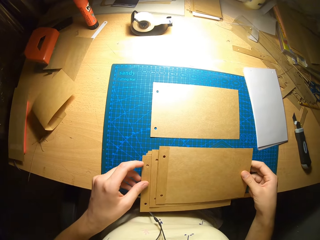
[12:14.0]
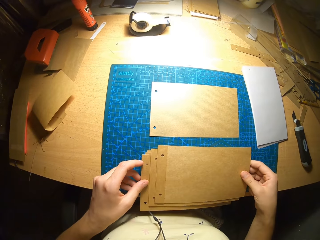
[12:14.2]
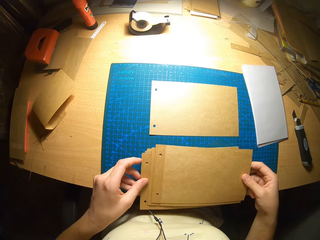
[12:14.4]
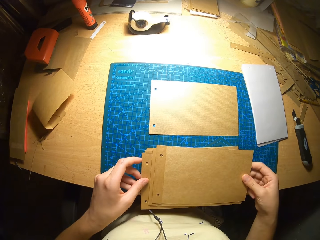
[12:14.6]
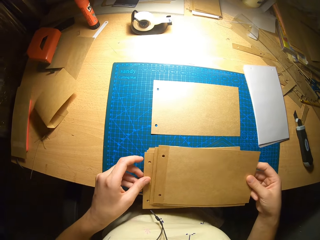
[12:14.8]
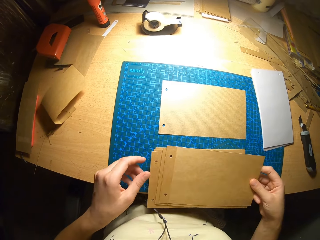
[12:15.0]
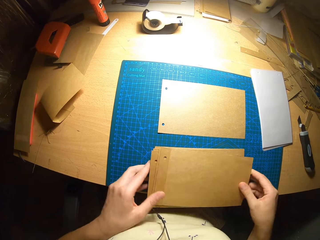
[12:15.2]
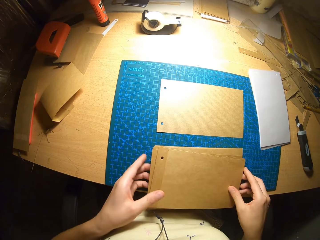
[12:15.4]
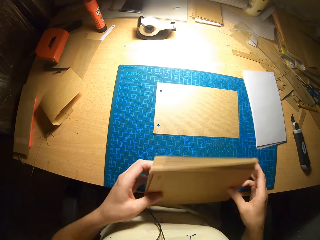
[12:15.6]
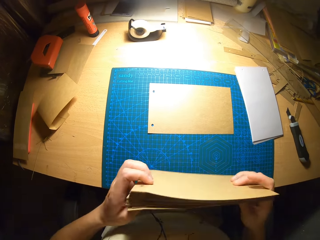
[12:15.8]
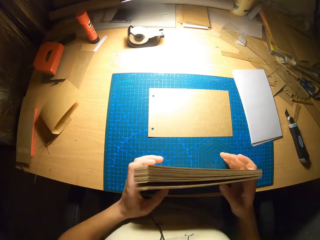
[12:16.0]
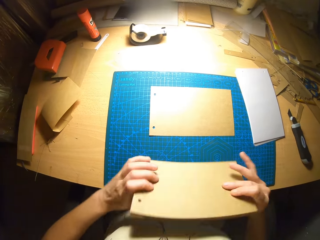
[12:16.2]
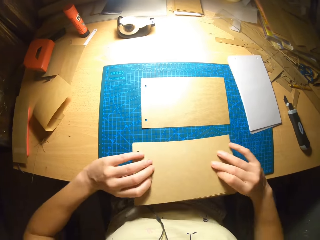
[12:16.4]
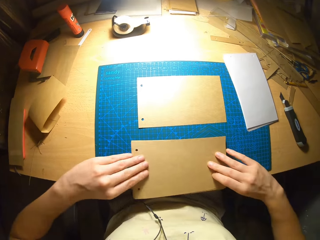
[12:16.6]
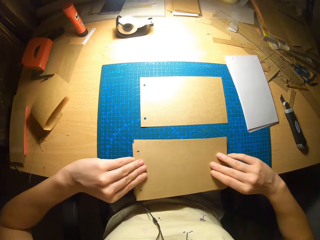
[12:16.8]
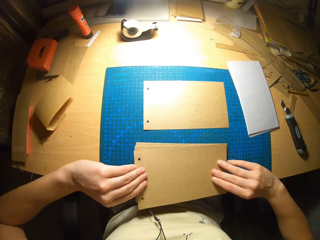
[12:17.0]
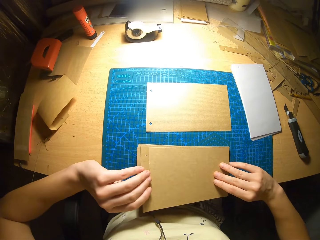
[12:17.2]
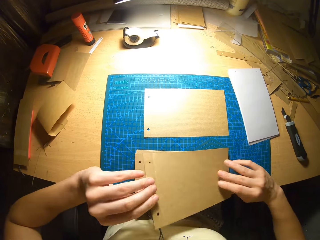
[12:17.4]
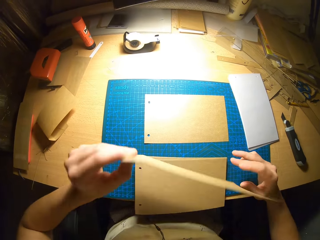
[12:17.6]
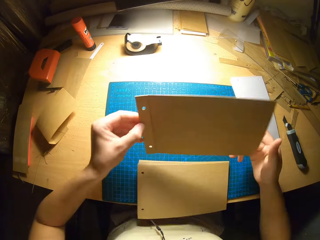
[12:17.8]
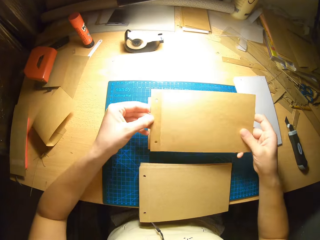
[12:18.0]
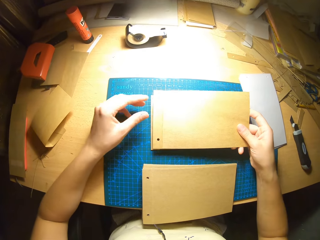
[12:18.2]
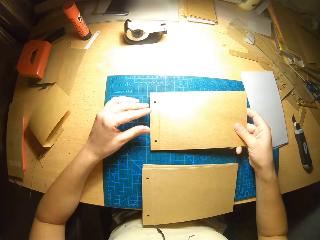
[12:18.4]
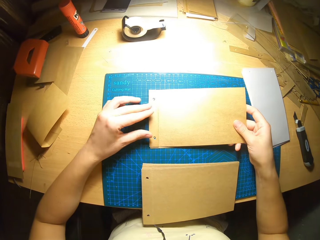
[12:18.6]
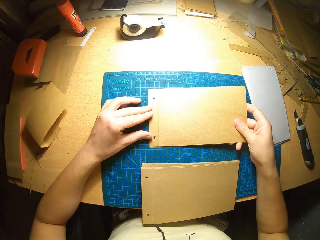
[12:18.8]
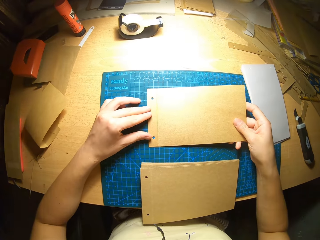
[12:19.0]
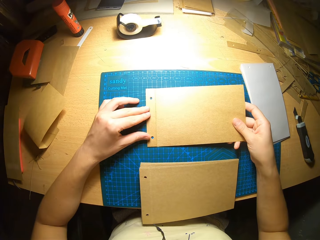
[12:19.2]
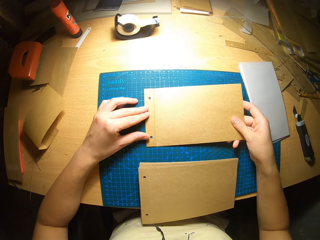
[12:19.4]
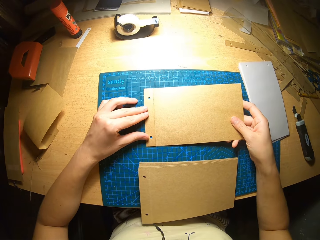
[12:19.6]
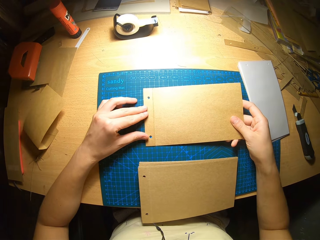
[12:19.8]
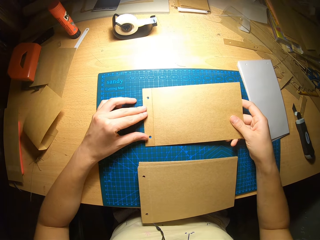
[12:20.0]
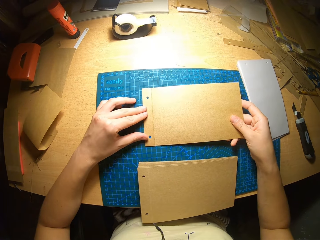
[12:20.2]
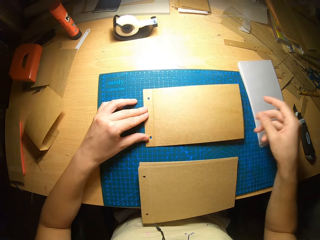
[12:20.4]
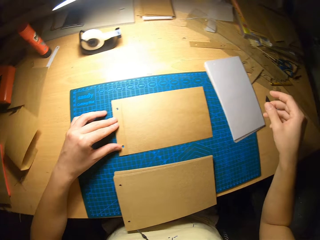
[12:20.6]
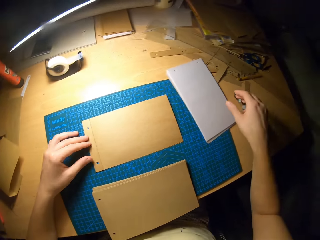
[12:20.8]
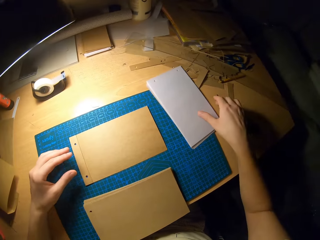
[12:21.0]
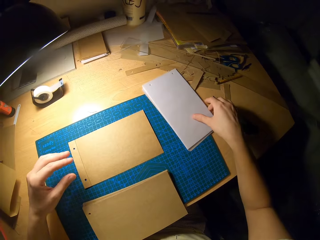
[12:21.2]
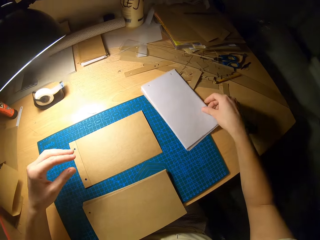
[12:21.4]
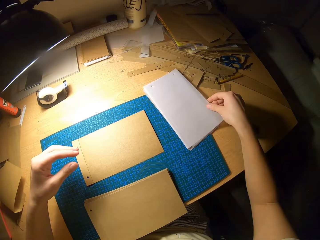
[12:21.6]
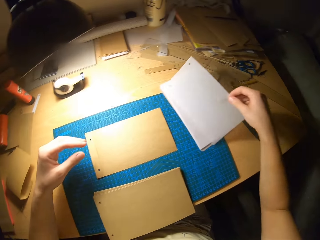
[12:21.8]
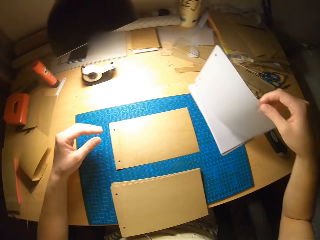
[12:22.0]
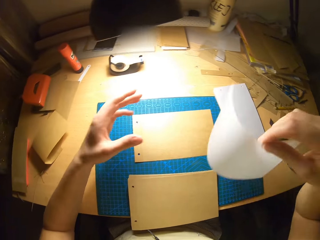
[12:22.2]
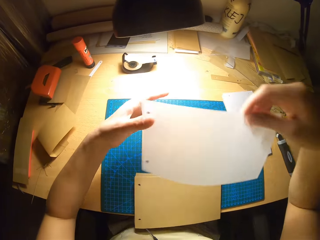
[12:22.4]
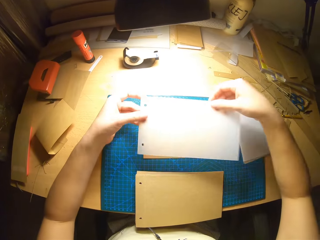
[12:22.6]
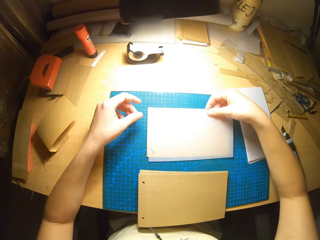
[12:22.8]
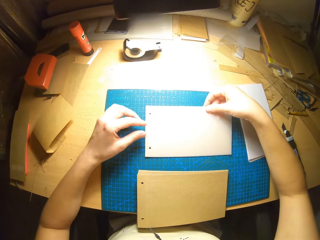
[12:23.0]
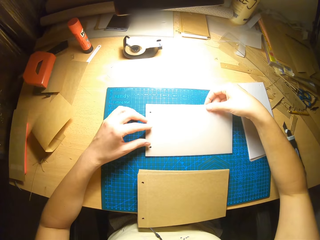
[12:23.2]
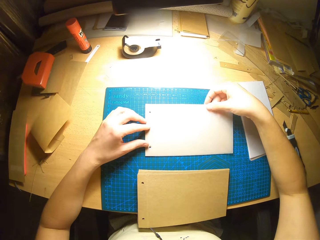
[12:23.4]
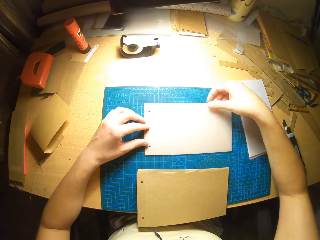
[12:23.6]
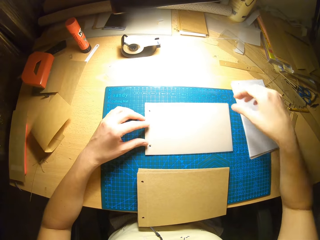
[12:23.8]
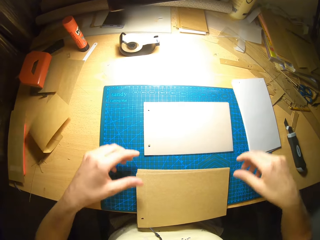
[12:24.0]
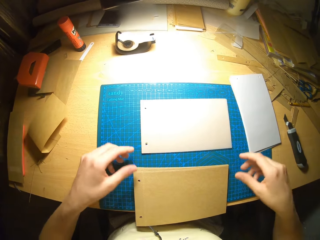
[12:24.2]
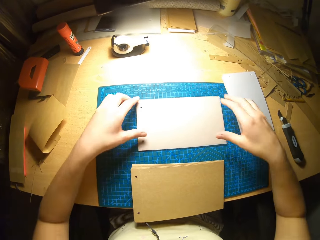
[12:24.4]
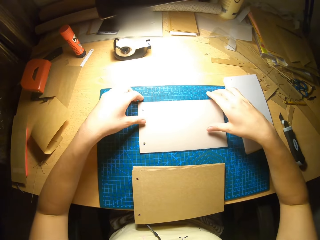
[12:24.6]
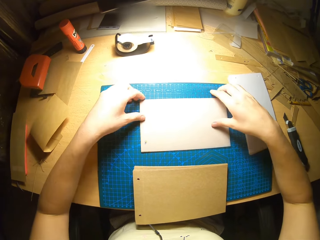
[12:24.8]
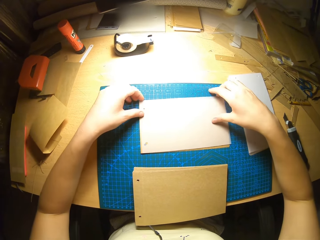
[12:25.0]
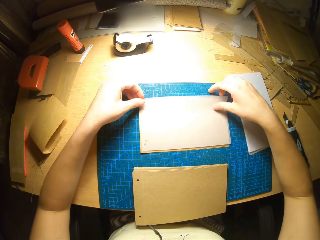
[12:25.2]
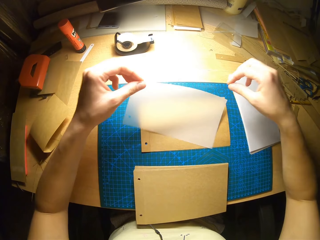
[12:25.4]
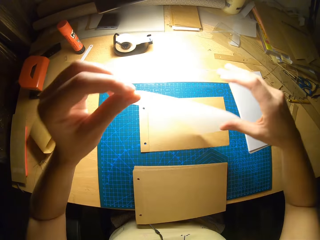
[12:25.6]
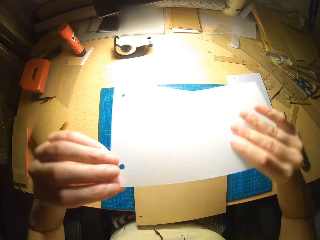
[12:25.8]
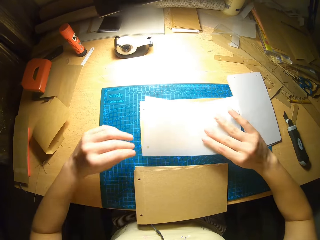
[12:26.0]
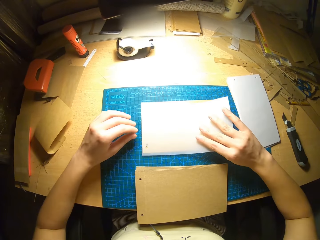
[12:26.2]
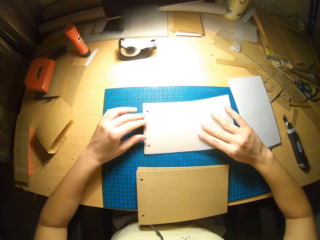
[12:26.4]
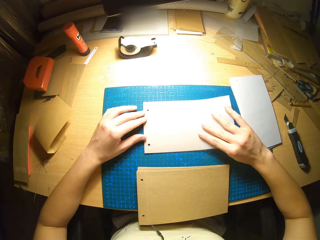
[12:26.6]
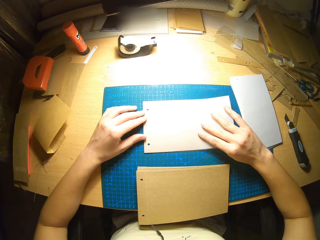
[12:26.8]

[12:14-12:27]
The camera wearer carries a white paper. They place the white paper on the brown.

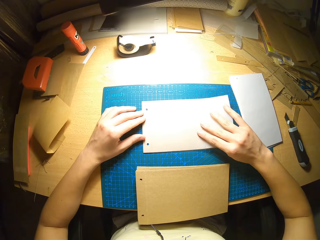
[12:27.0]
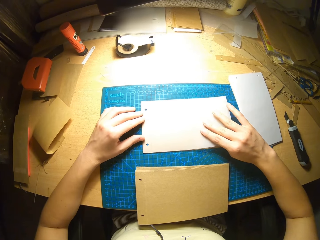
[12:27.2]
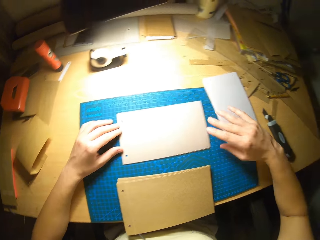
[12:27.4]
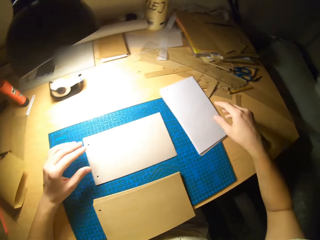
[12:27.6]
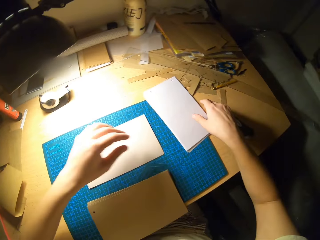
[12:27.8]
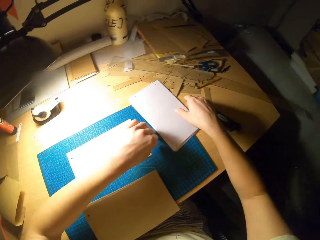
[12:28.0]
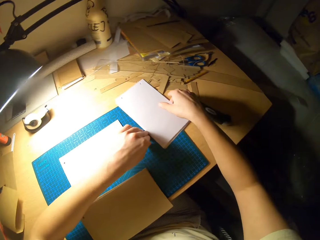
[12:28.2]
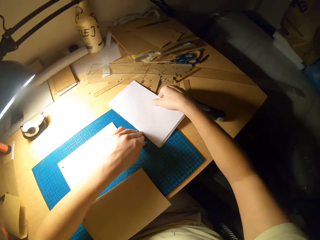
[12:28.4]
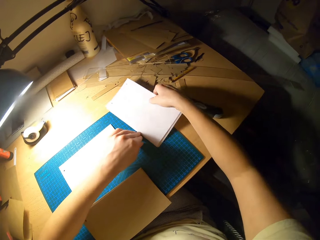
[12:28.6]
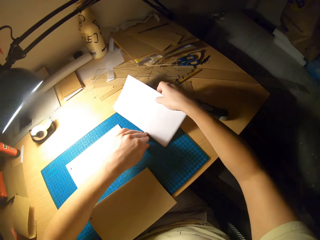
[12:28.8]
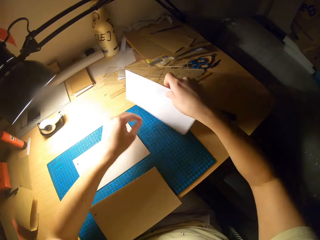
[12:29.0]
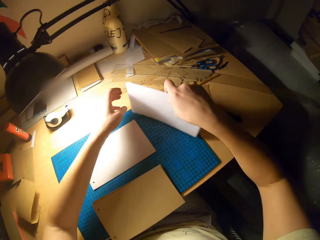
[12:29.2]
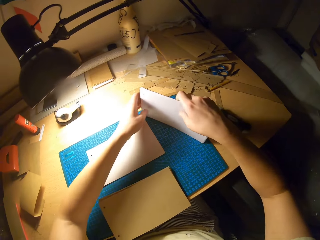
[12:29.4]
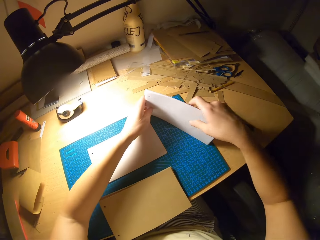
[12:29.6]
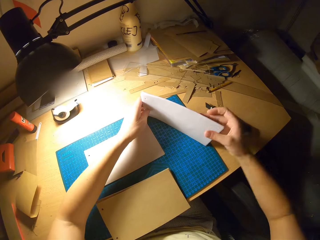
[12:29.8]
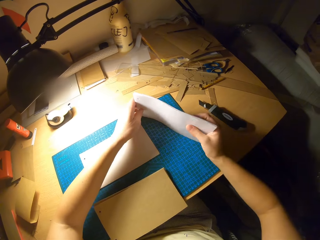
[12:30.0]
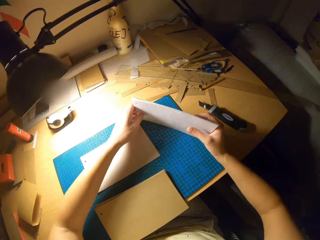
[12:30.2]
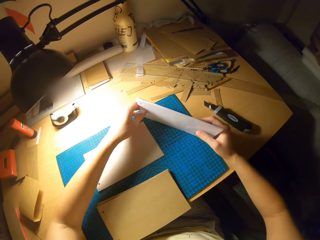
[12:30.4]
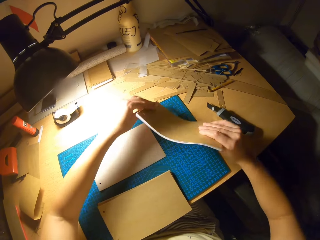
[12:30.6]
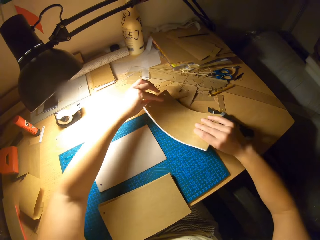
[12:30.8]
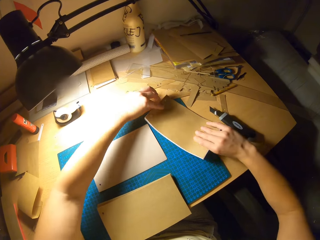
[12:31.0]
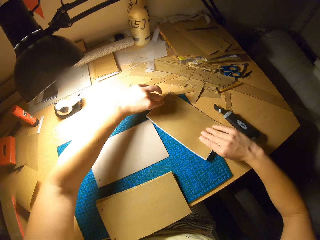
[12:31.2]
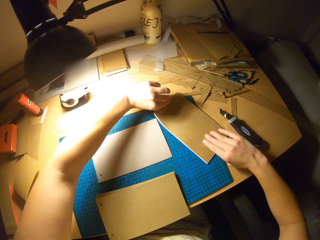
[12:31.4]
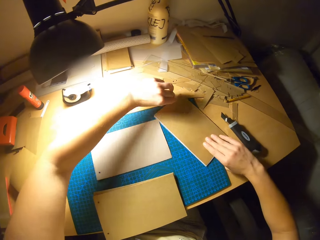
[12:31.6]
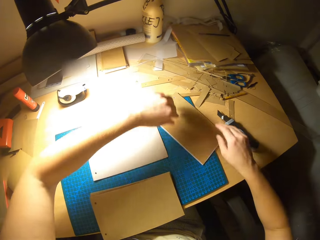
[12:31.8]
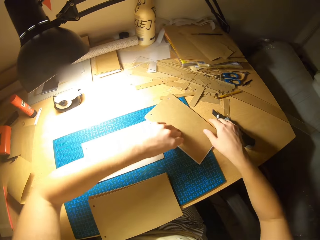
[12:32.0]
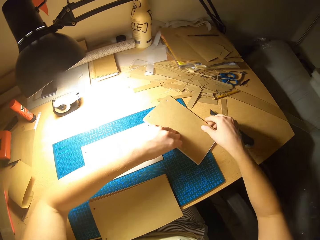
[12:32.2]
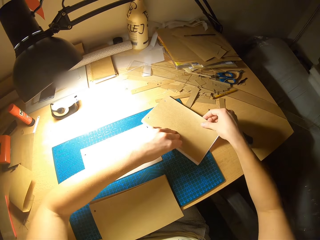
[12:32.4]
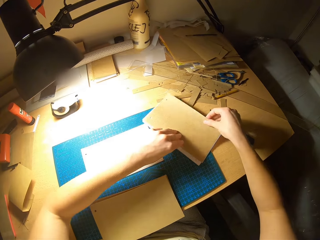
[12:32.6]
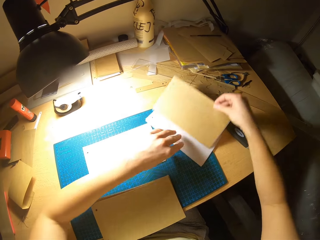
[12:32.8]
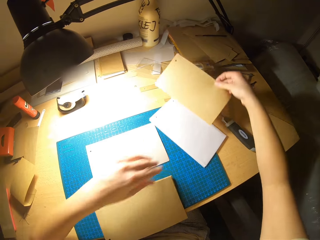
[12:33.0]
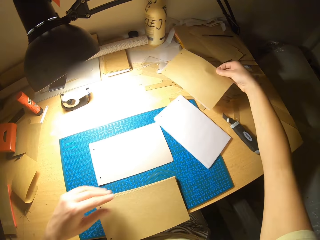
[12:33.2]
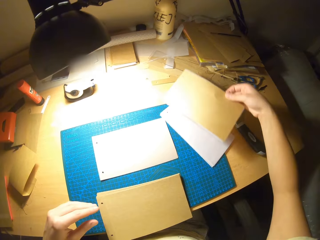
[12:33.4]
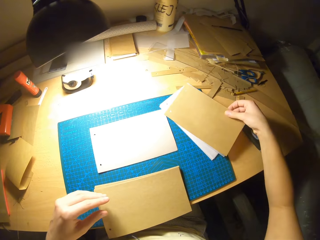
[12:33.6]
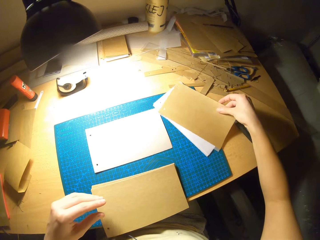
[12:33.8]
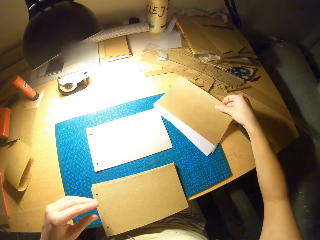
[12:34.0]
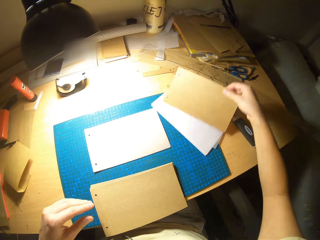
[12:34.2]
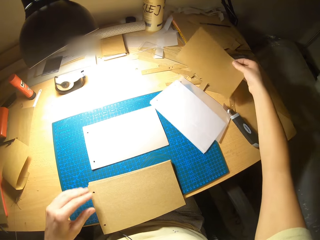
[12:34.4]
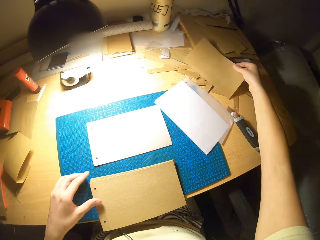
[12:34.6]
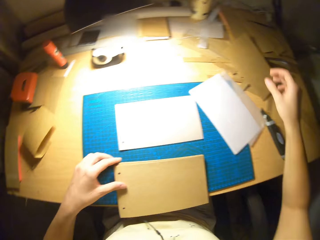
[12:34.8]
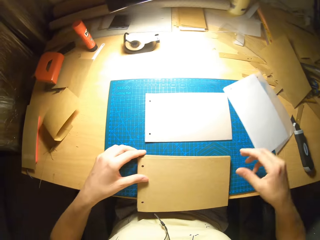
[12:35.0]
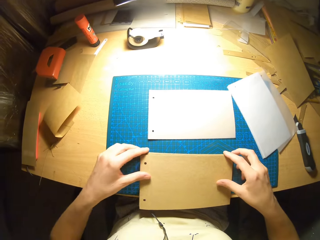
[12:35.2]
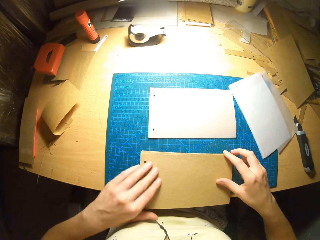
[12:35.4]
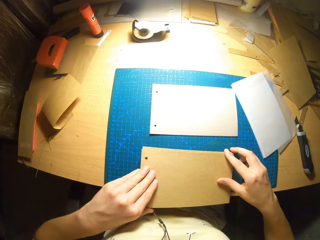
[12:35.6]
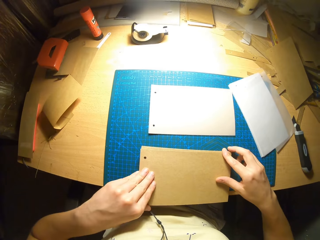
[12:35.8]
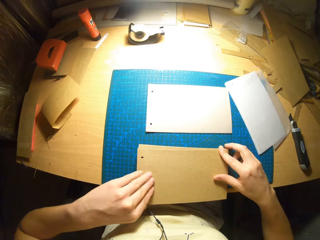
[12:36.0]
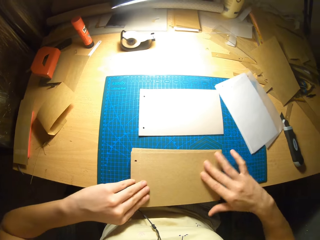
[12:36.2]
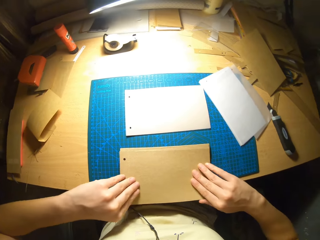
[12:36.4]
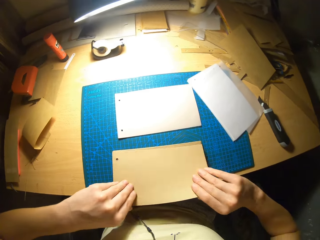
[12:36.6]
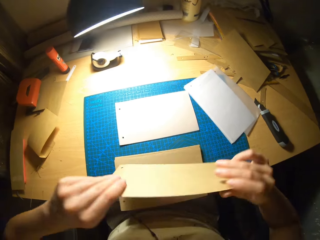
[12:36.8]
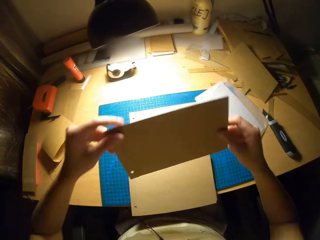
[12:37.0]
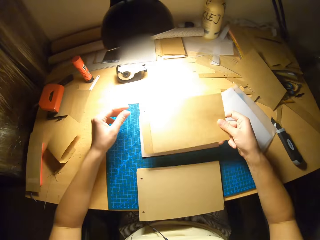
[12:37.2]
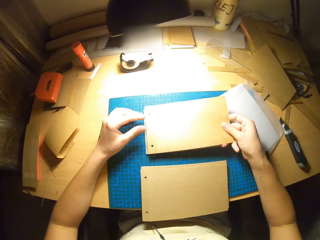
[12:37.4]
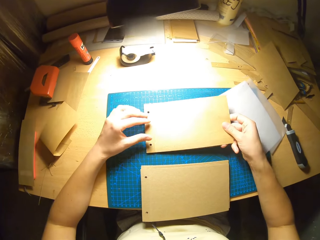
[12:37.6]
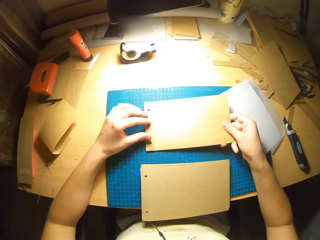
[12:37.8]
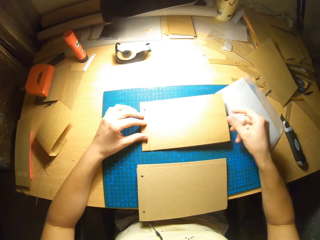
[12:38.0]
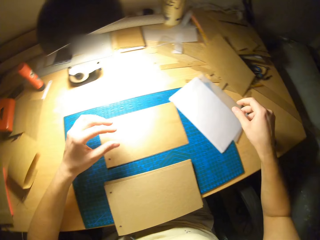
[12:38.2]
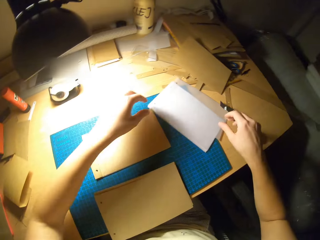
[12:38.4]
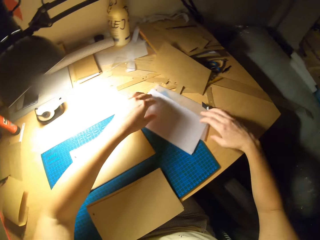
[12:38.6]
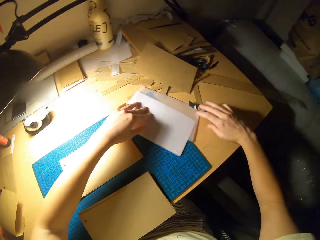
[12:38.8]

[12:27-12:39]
The camera wearer turns the card around on the table. They separate the papers and re-arrange the card on the table. They place brown paper on white.
